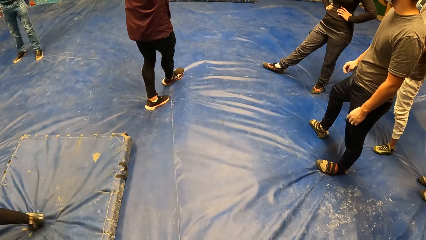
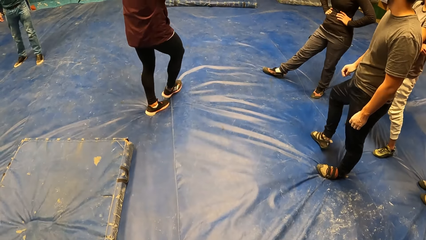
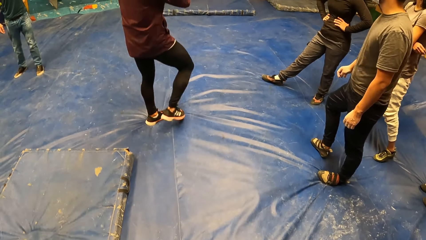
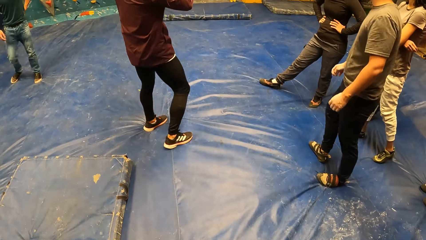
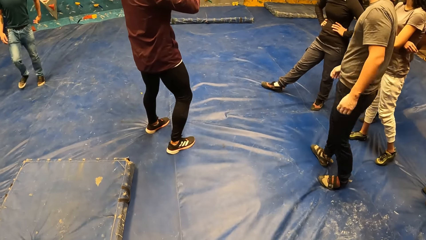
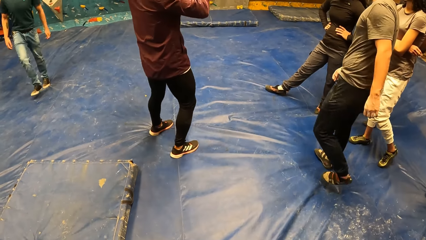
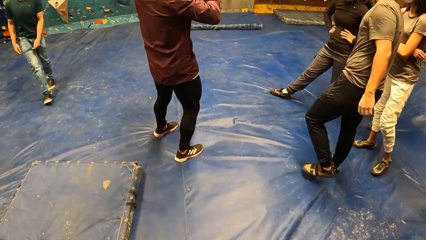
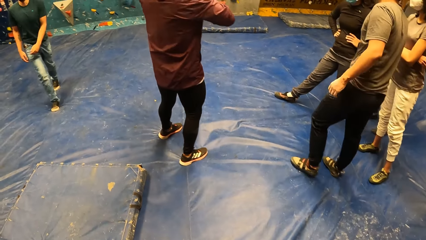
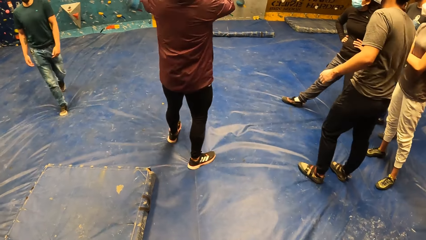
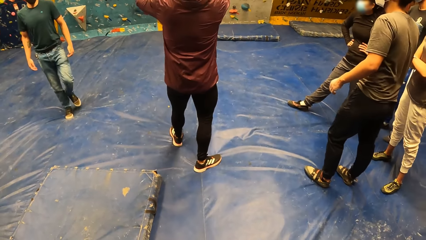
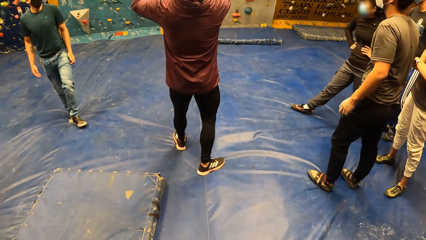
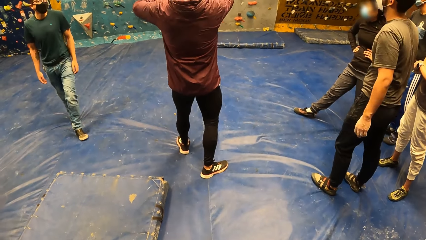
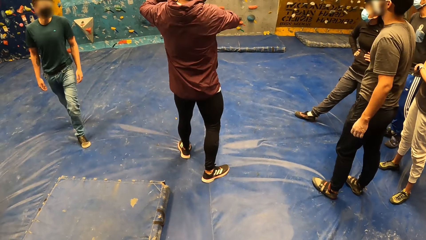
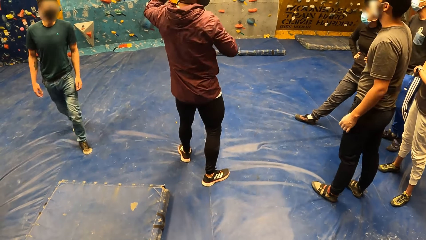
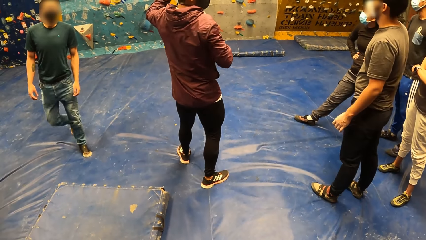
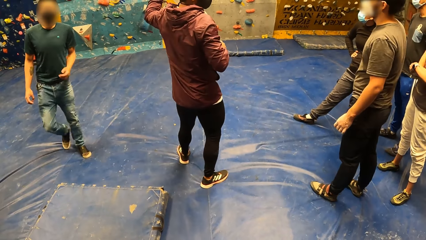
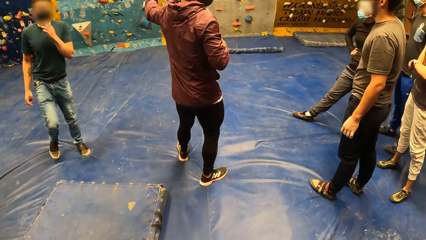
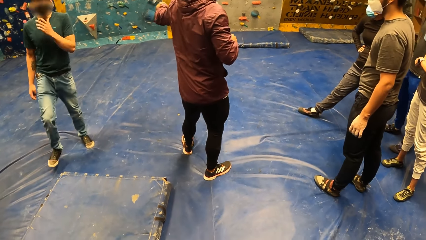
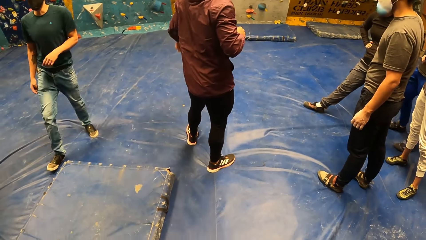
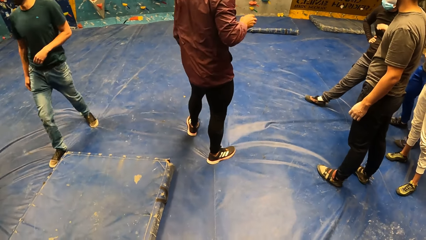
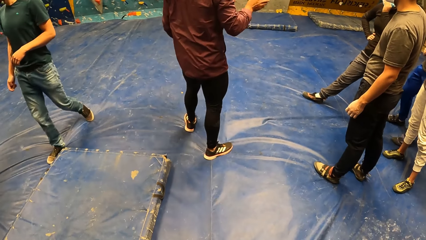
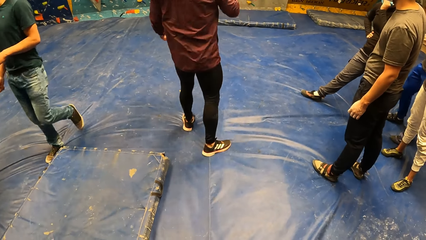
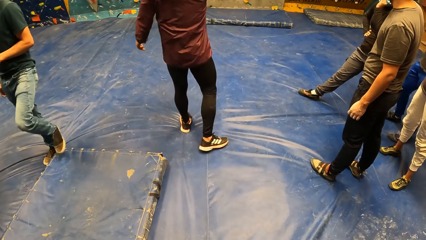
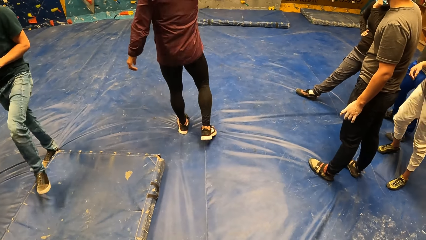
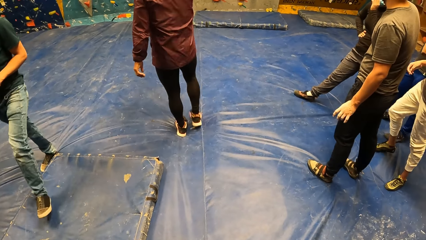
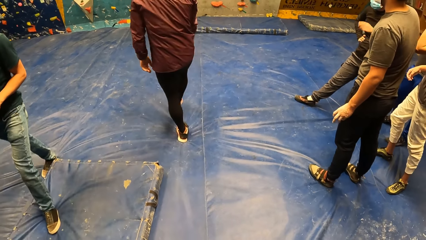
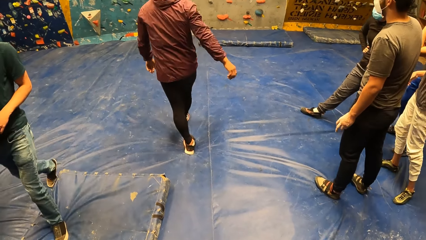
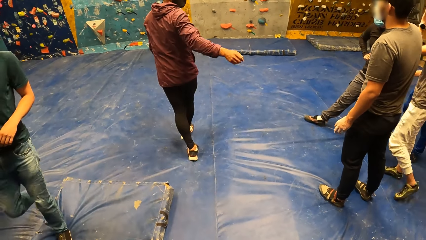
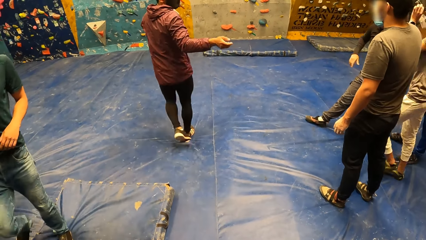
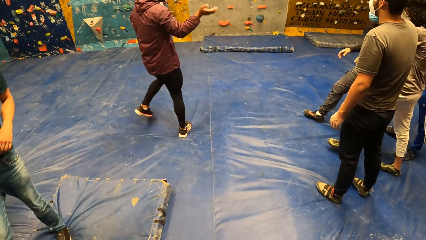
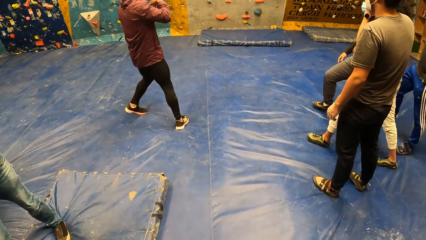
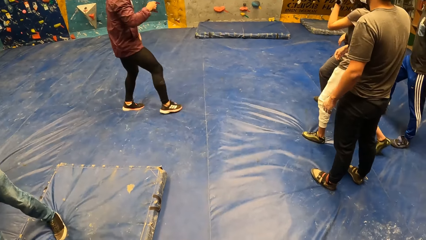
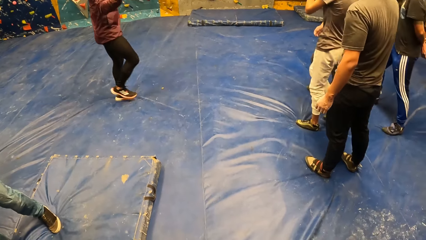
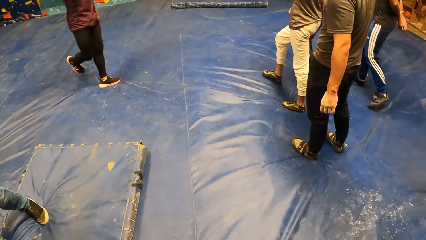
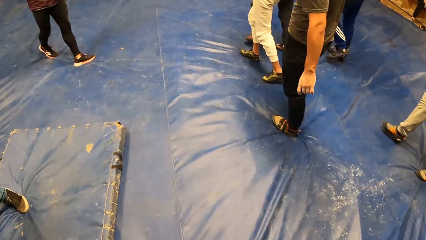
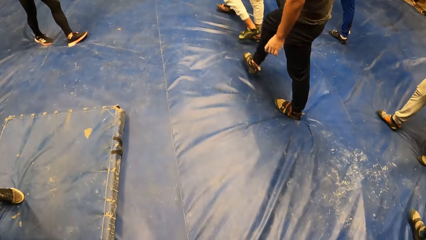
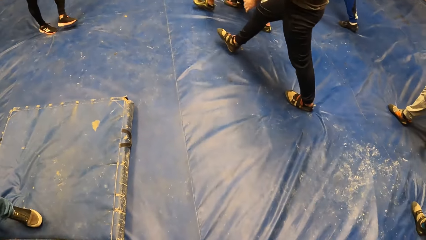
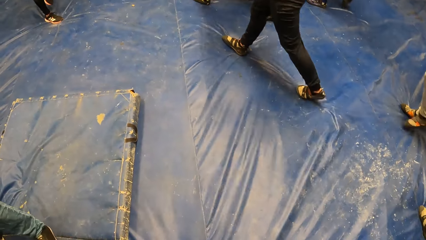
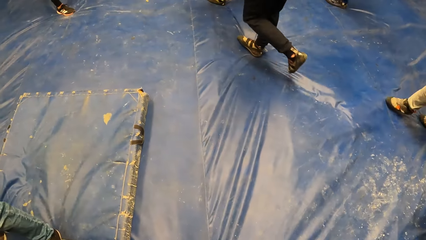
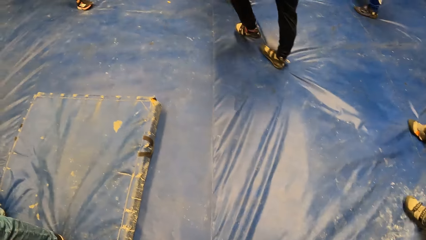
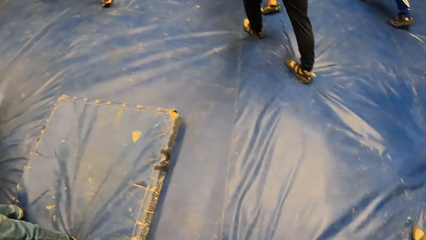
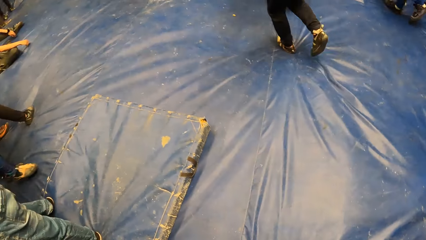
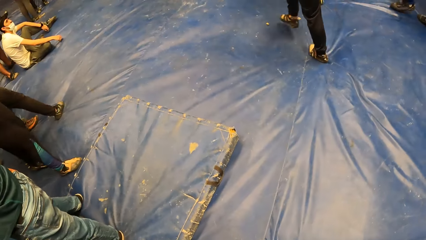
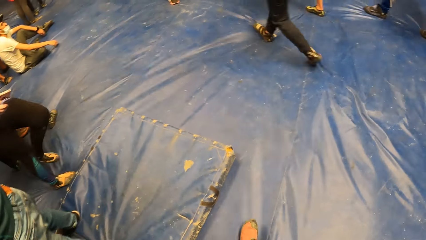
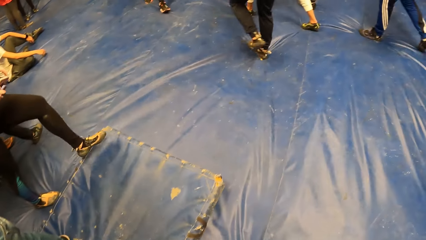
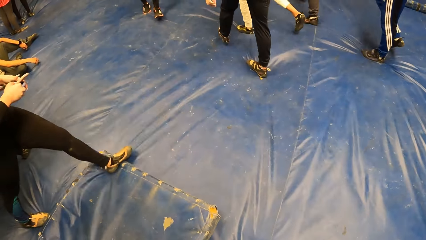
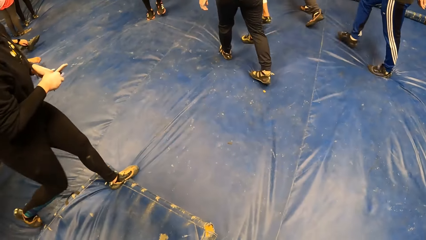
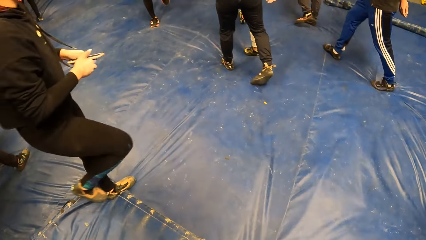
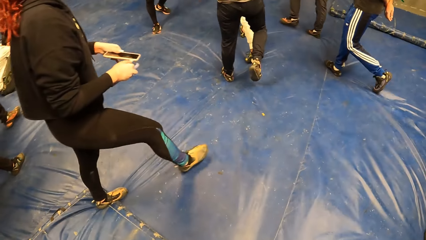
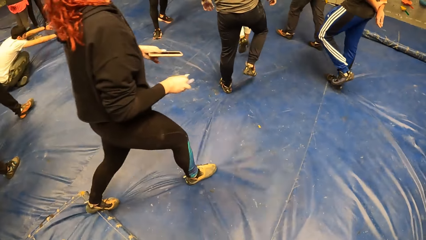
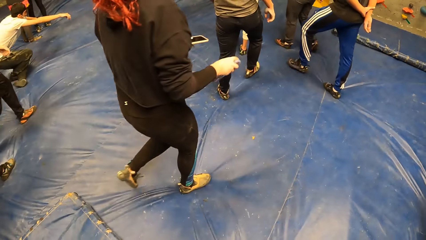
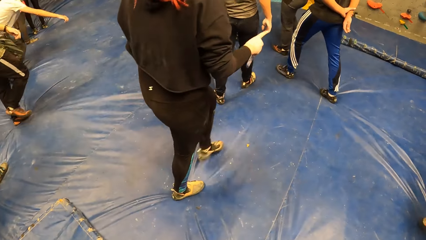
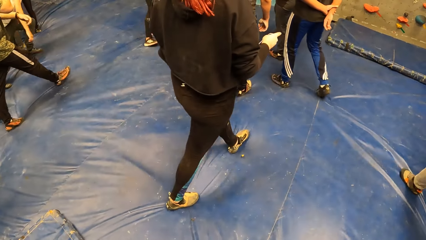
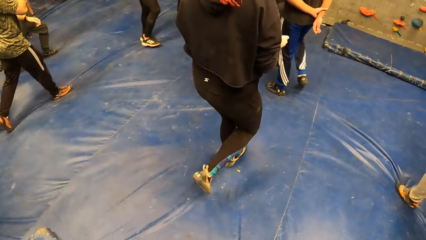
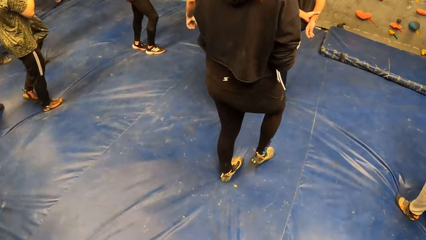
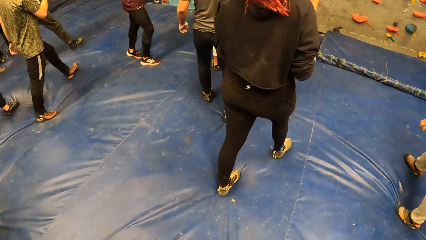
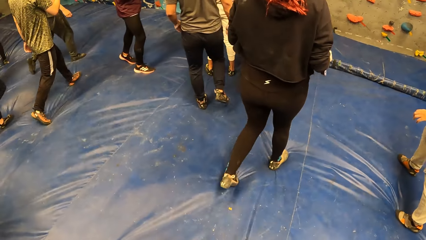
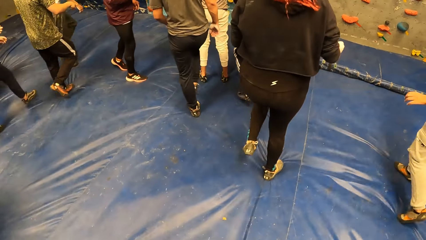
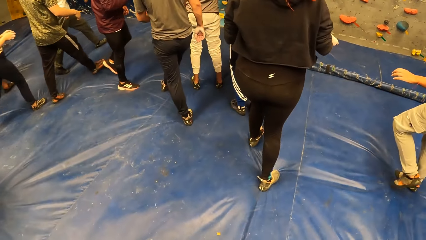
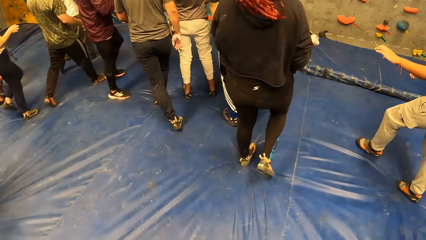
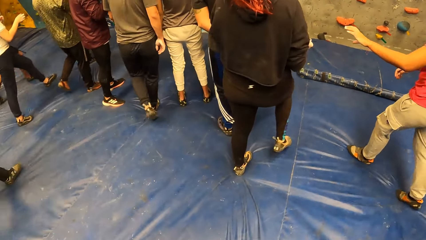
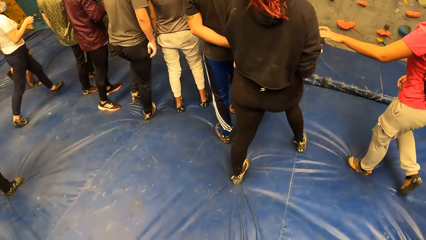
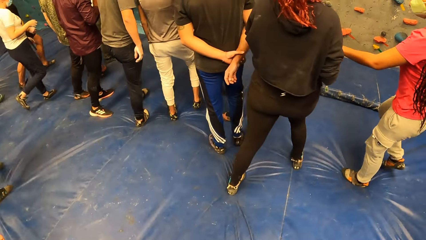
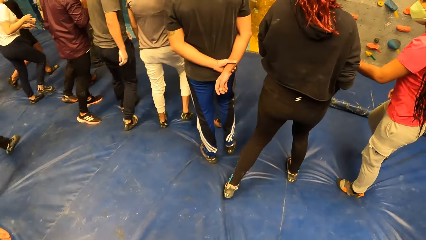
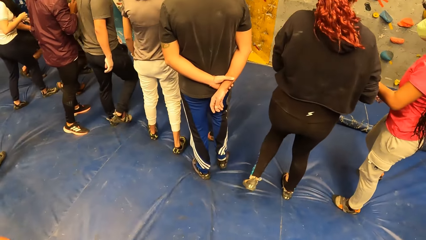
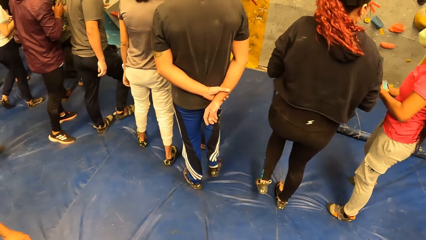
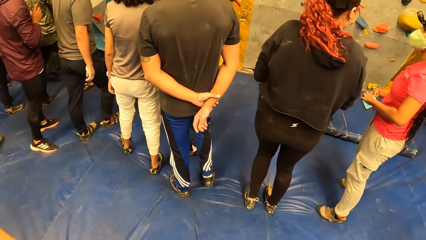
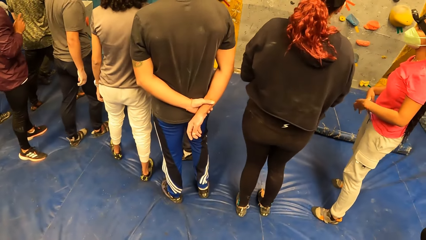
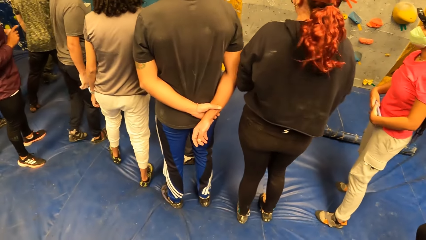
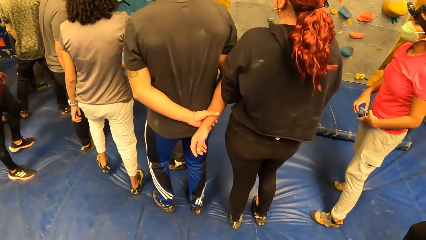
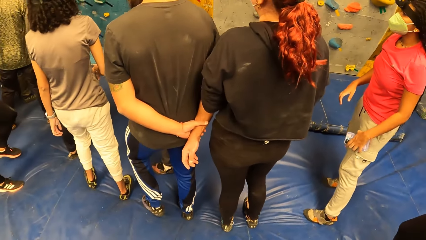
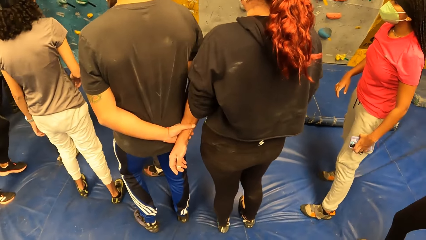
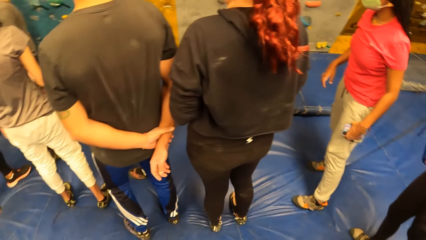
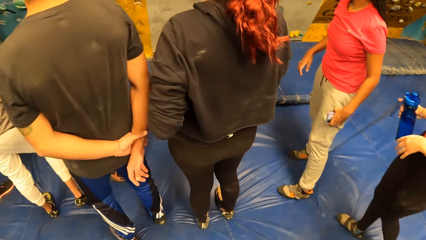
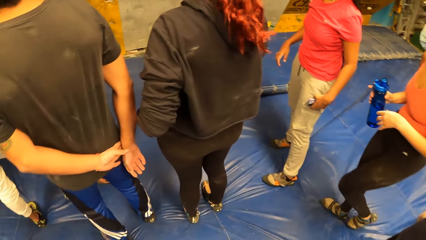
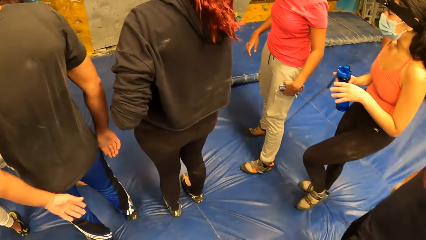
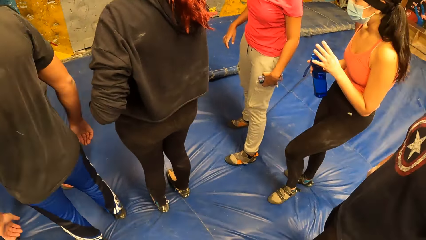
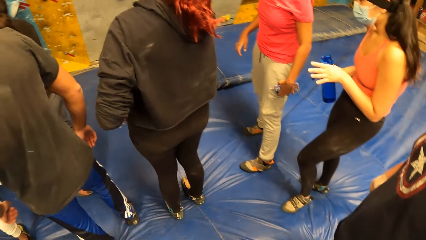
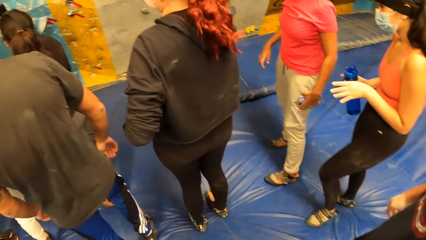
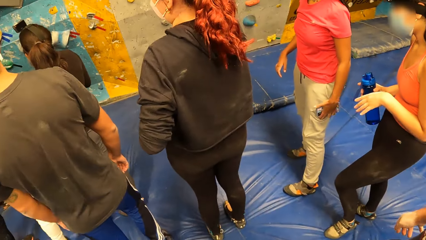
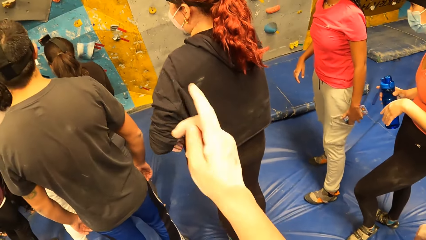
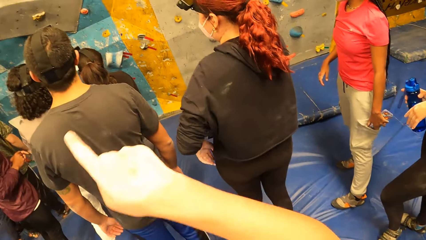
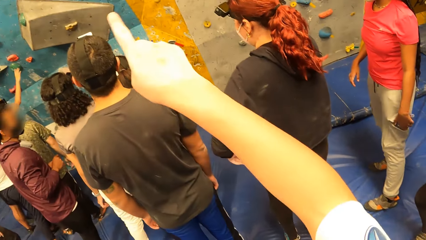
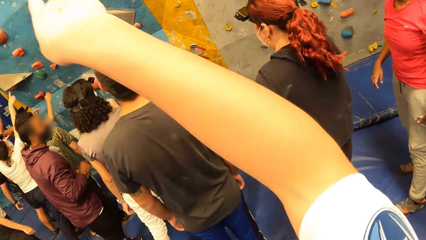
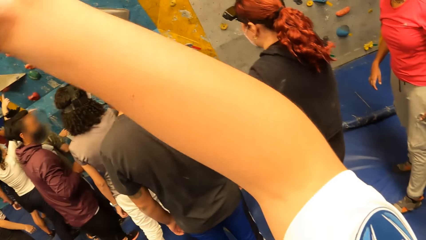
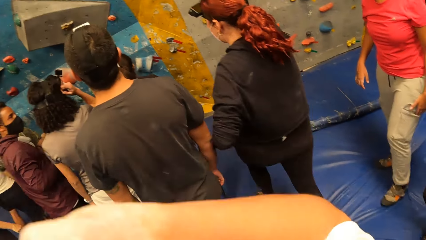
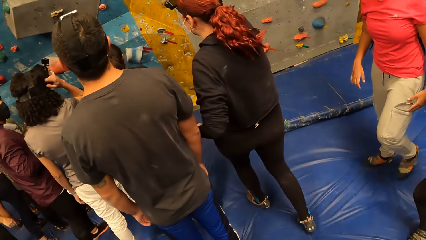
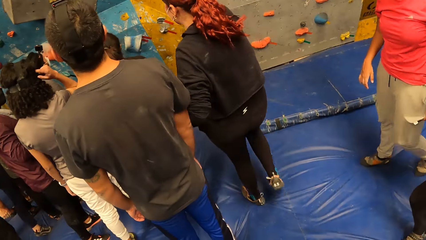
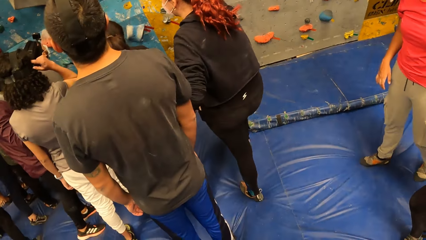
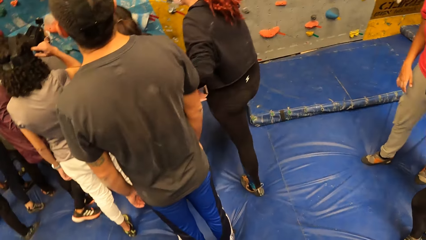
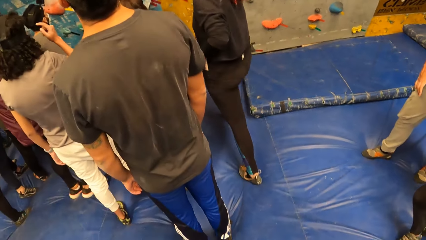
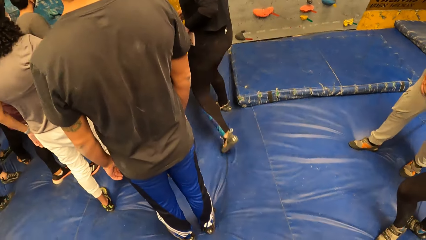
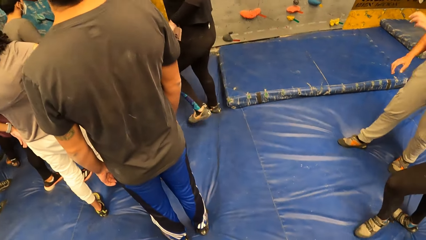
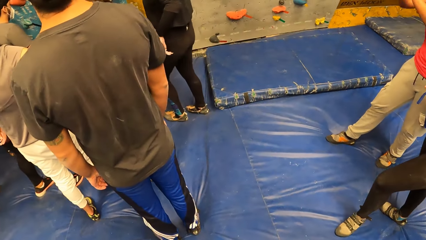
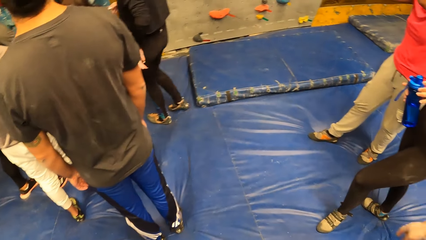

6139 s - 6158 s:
The camera wearer walks around. She moves her right hand. She points a finger.
